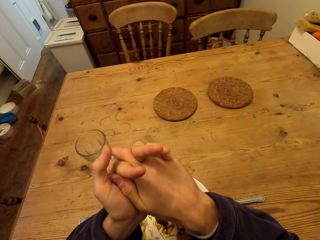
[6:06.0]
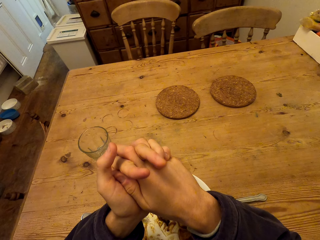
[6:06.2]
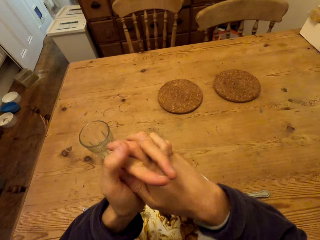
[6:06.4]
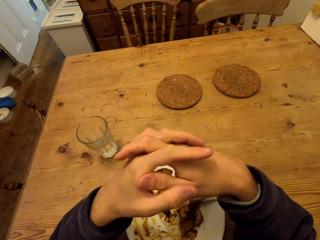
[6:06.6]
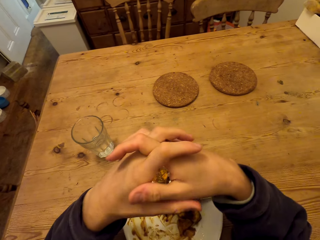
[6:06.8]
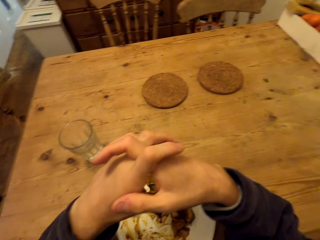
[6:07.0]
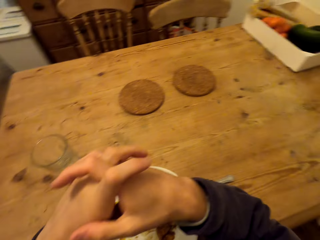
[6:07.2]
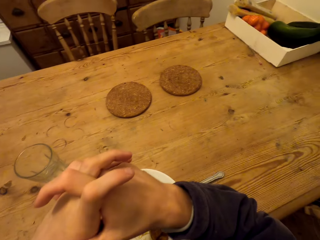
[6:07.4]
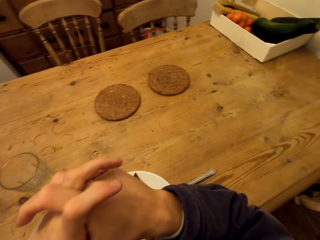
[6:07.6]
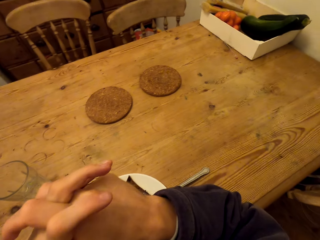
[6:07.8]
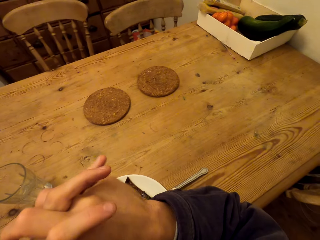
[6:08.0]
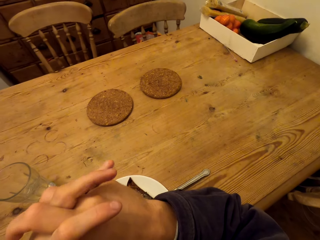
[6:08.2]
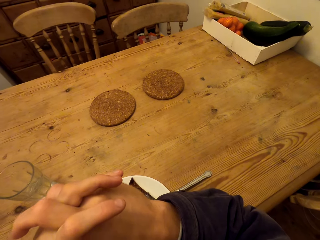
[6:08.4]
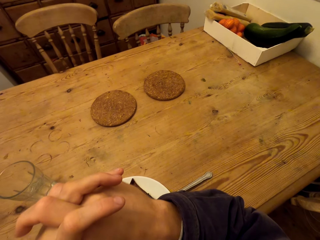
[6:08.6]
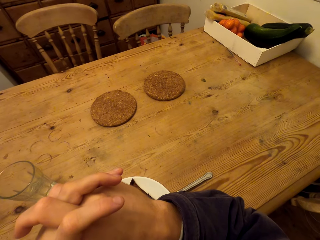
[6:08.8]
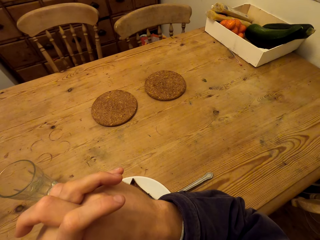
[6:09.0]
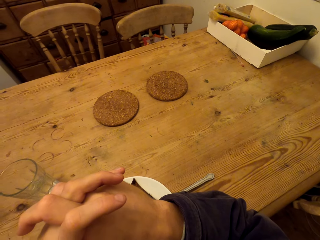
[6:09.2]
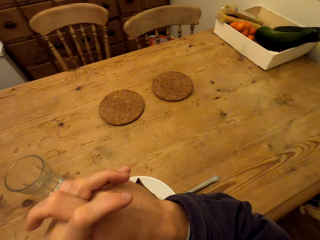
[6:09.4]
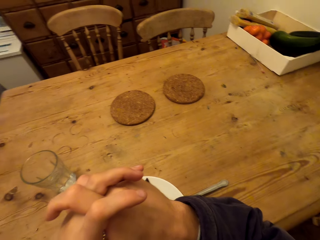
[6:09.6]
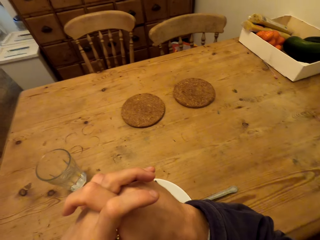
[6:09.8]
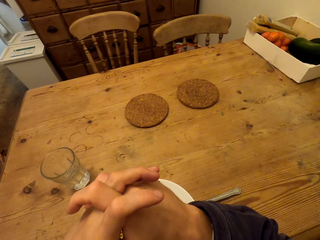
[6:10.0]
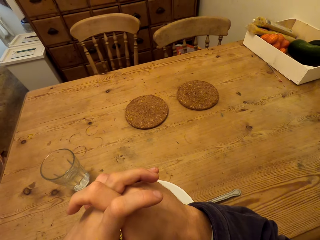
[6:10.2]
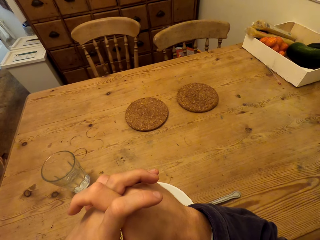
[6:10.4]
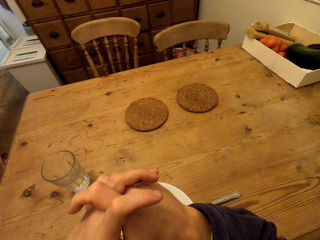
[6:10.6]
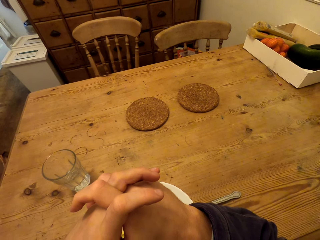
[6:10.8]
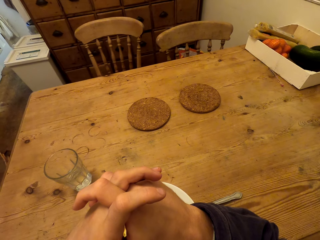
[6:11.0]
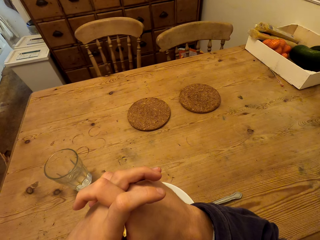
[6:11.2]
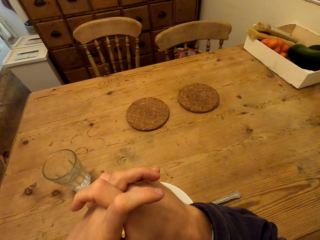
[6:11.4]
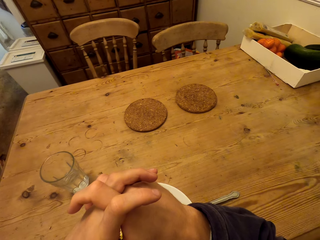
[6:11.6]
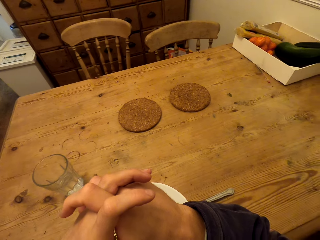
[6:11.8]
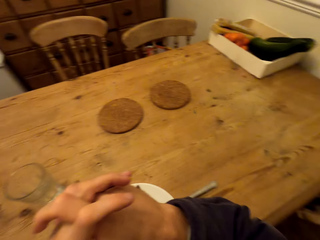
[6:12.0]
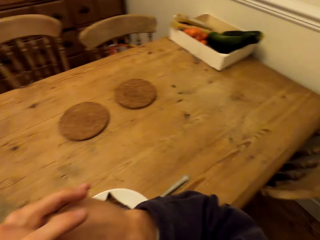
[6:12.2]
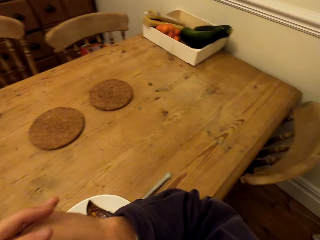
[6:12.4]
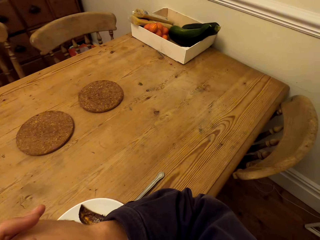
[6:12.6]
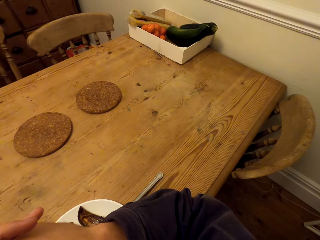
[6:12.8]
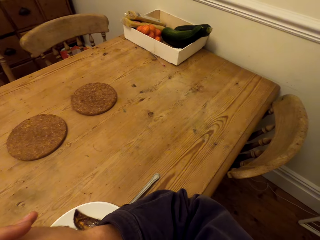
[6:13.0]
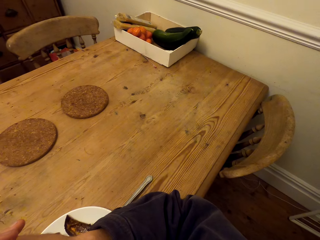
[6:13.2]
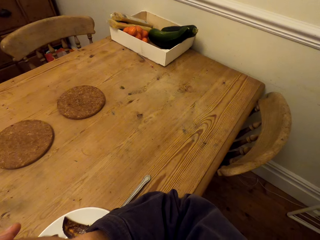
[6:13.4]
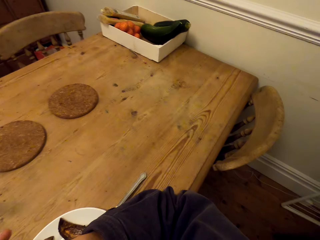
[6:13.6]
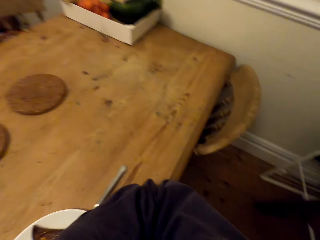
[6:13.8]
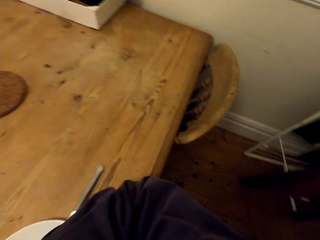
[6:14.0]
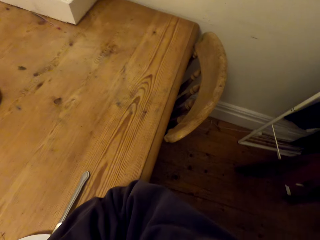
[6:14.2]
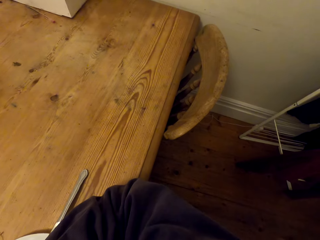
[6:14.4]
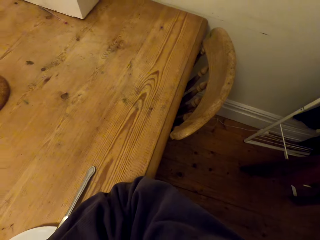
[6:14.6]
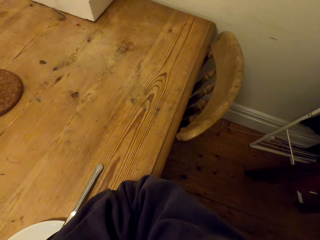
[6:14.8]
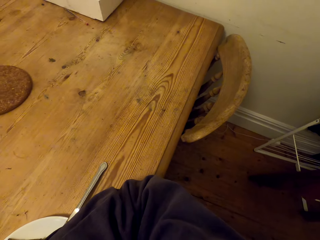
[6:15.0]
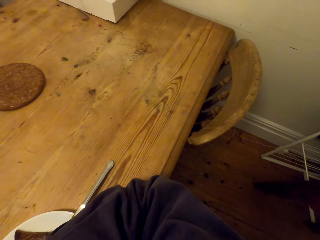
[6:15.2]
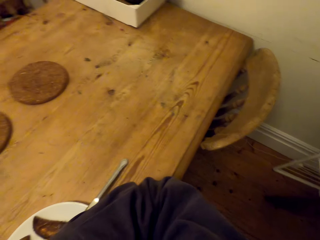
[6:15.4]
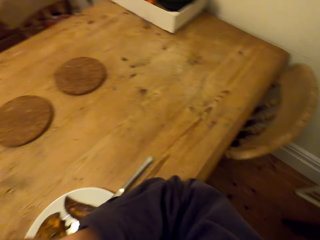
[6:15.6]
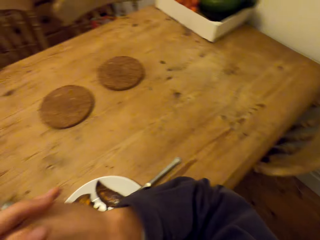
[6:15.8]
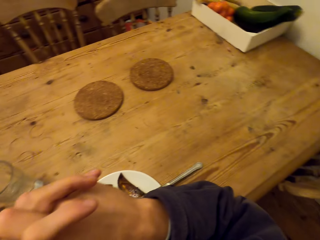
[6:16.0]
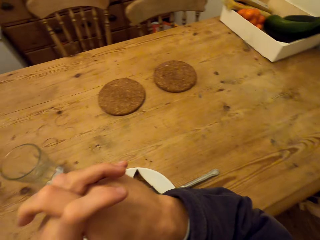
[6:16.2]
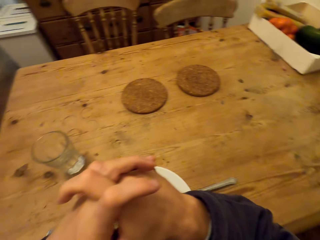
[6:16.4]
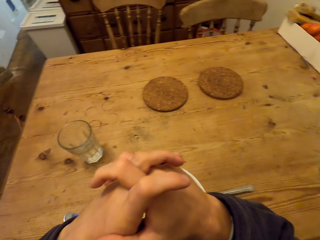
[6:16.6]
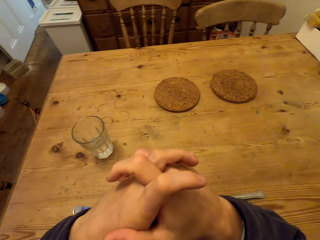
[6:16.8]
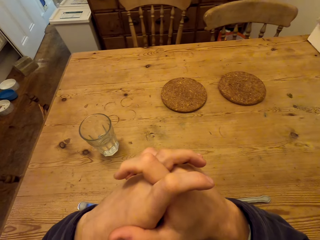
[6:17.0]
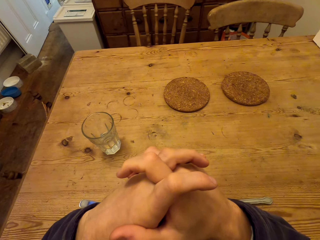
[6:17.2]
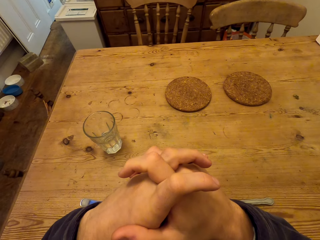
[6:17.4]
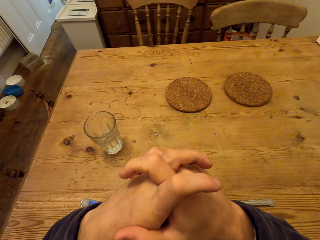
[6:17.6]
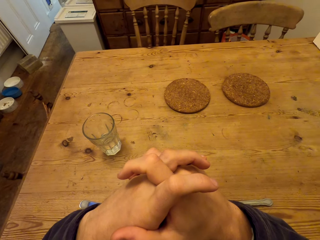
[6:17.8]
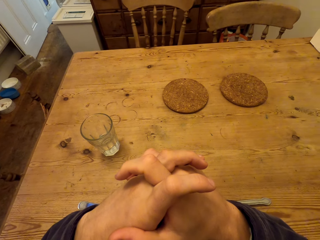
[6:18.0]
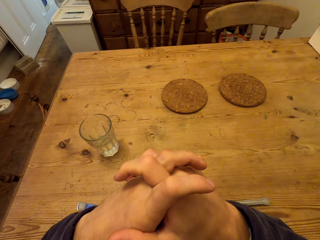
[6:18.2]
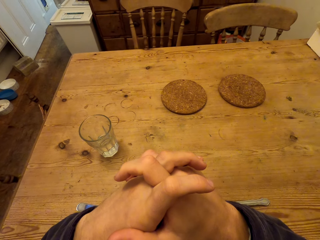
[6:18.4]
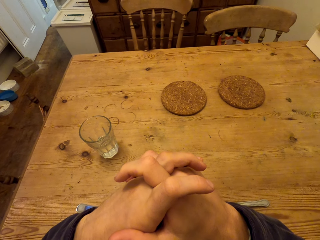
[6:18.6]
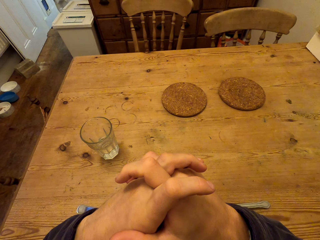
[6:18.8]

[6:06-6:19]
The camera wearer moves his fingers. He looks around. He looks around the room.

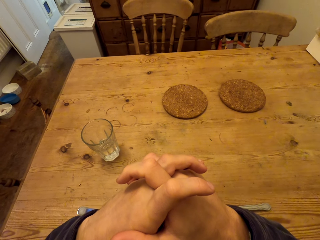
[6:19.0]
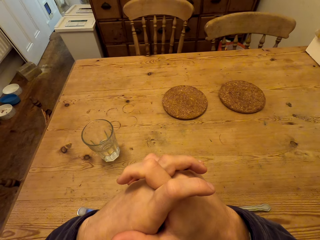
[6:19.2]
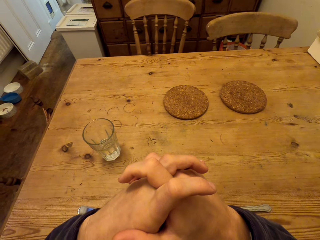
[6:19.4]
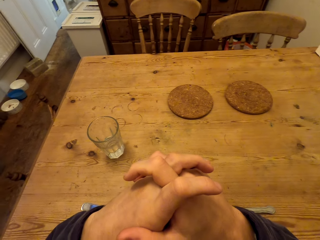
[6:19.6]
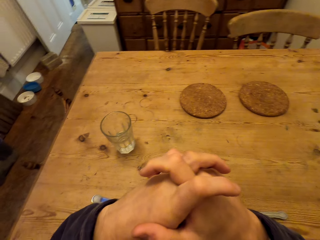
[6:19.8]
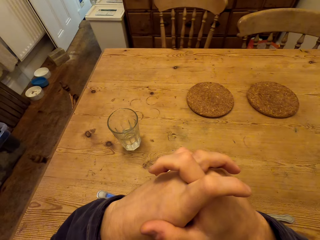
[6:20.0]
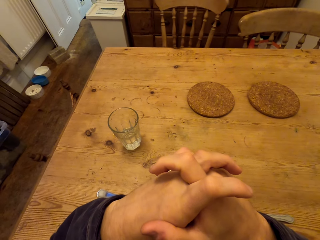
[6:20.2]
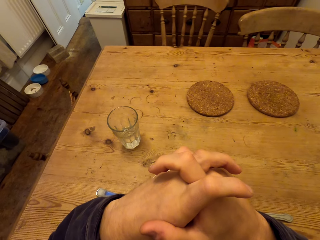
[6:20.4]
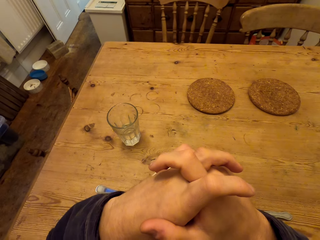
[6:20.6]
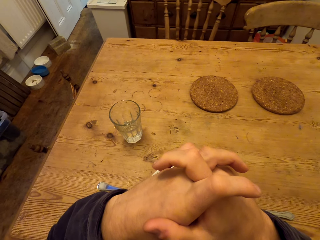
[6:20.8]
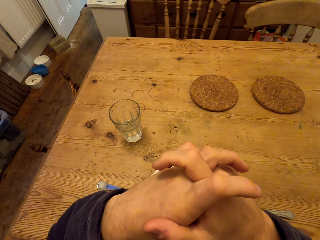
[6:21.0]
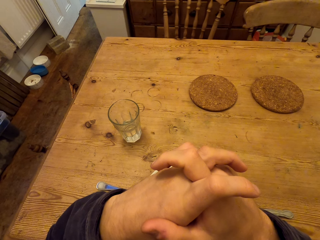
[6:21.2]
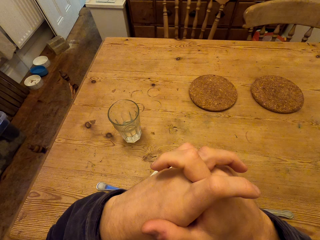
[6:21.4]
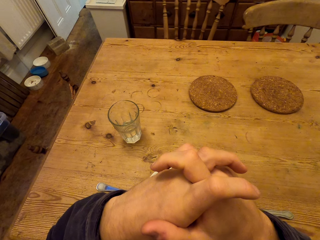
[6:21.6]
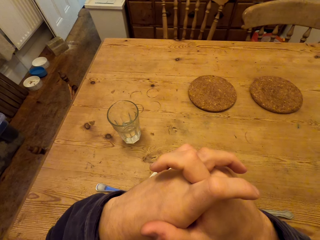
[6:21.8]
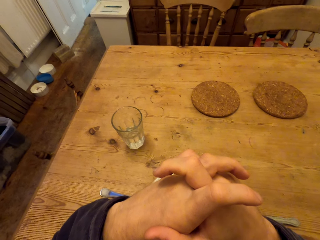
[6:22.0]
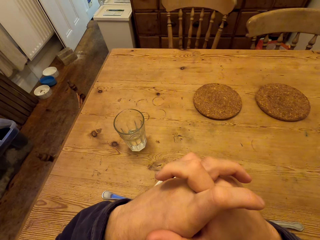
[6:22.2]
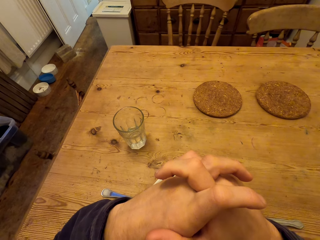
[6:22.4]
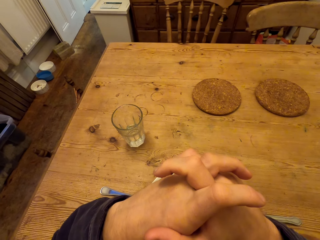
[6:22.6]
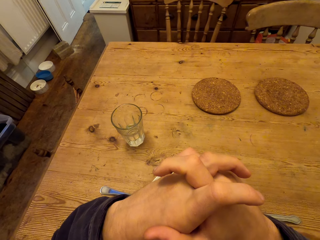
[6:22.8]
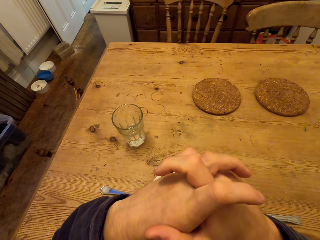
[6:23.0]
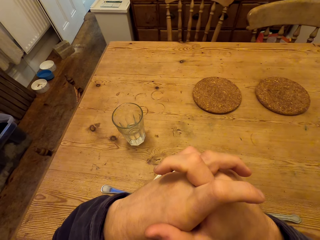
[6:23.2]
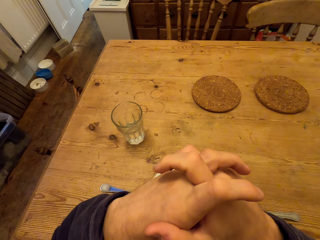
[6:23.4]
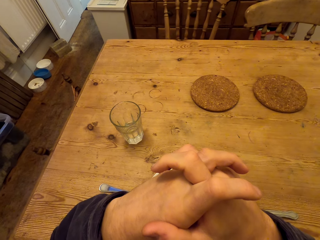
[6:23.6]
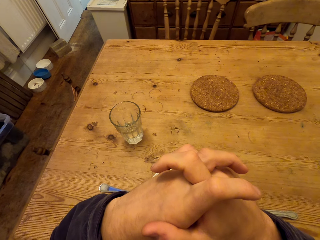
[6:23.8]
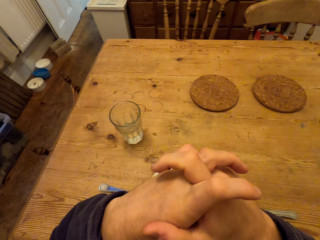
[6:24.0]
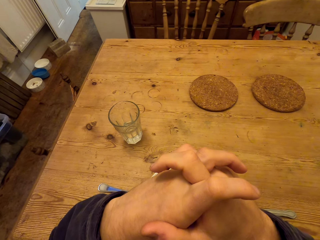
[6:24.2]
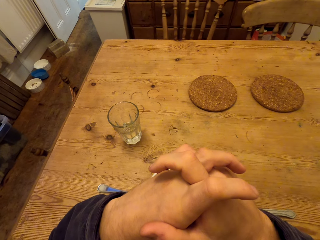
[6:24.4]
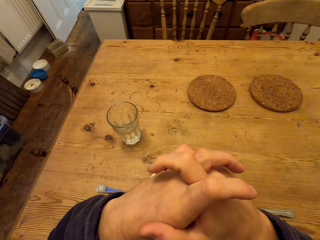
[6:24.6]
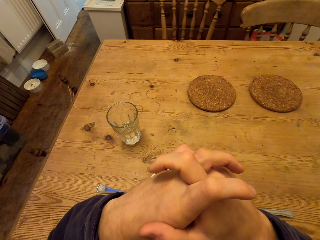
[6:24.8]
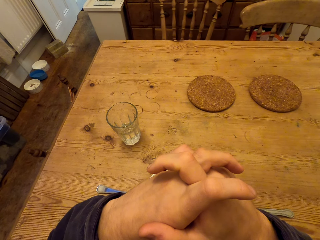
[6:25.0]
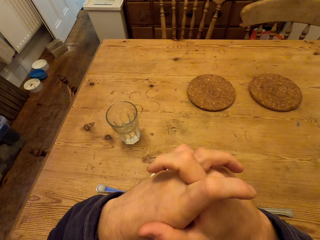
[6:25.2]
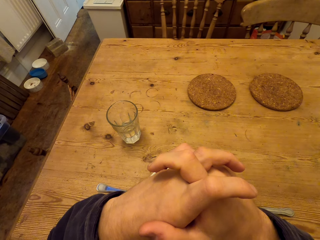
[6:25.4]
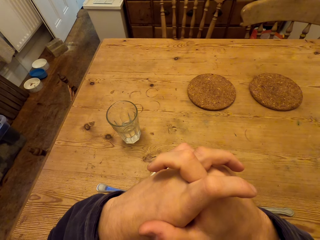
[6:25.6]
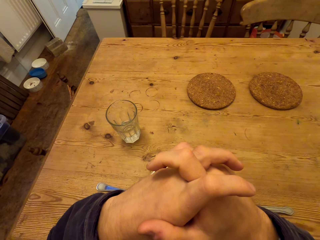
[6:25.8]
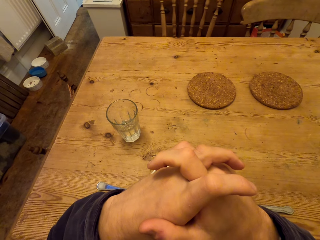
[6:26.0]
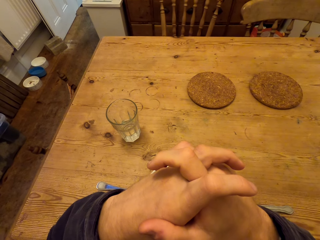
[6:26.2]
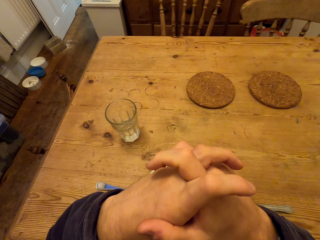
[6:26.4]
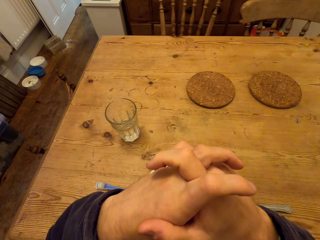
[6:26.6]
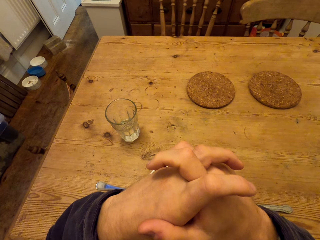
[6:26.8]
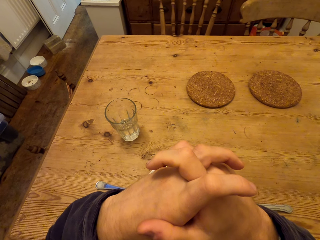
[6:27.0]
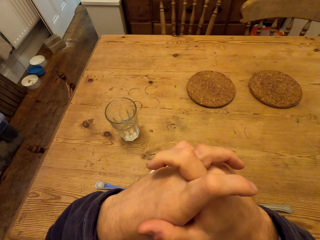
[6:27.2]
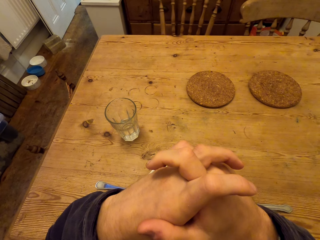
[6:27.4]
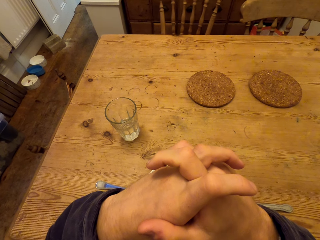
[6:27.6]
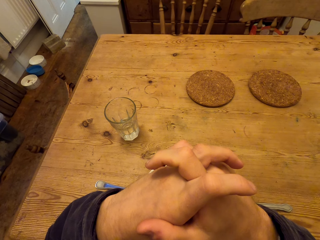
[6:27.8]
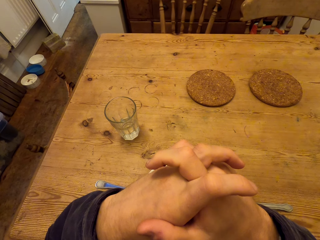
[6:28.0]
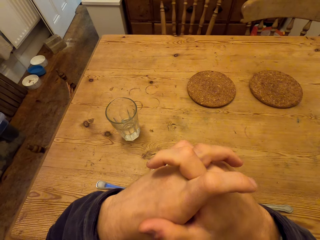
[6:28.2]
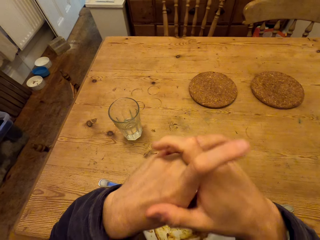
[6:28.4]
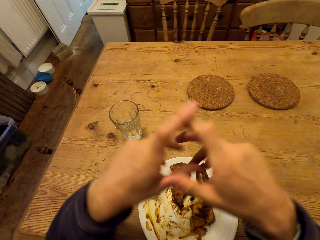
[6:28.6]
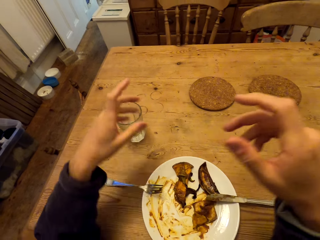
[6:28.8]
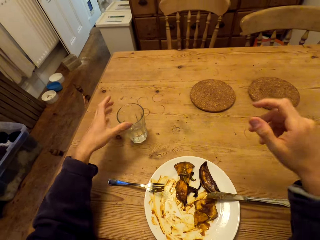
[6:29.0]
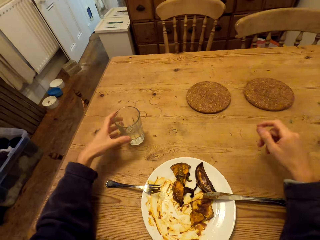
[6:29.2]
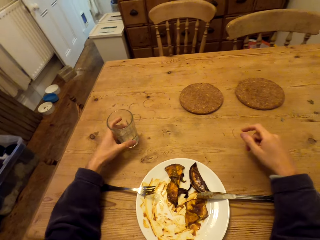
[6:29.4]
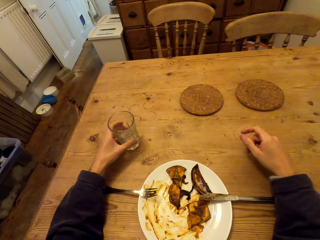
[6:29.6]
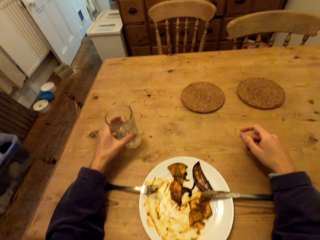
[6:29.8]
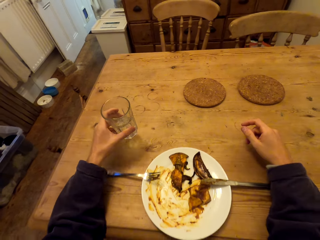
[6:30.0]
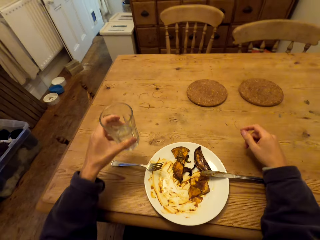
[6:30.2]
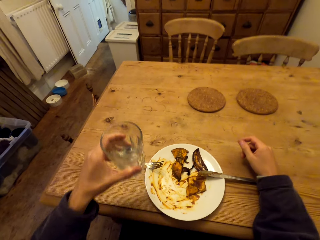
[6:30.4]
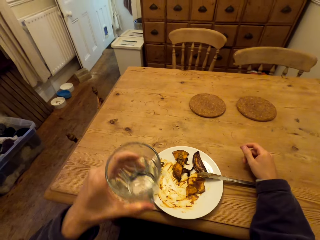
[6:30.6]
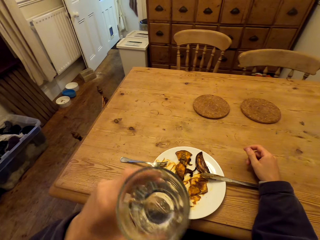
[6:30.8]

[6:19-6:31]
The camera wearer picks up the glass of water from the table.
